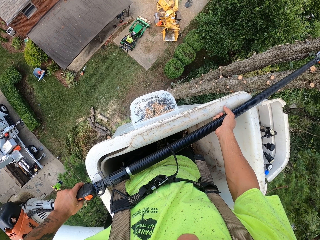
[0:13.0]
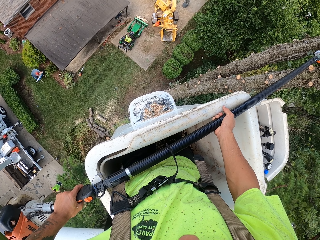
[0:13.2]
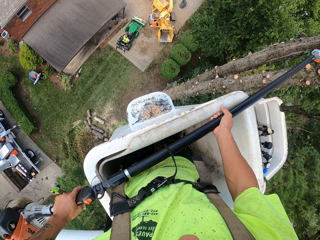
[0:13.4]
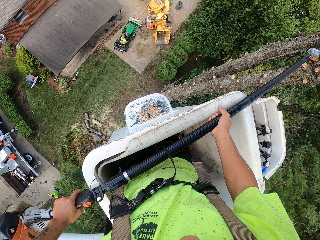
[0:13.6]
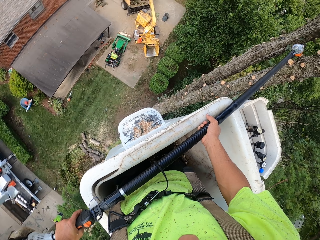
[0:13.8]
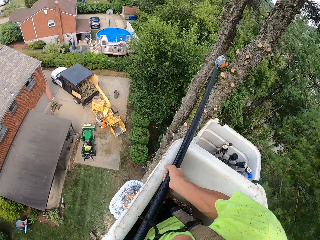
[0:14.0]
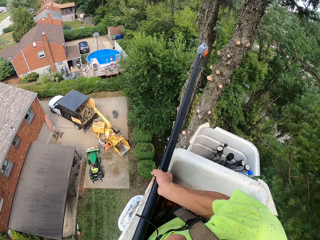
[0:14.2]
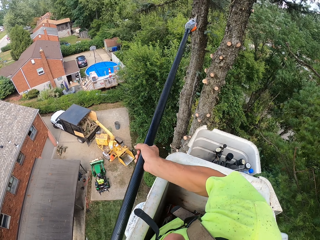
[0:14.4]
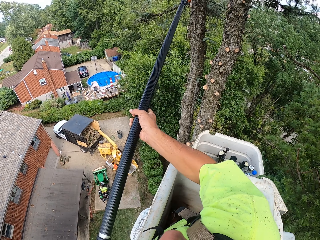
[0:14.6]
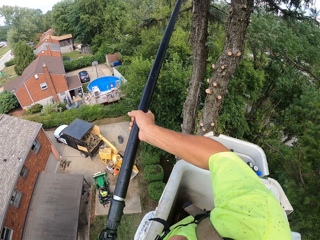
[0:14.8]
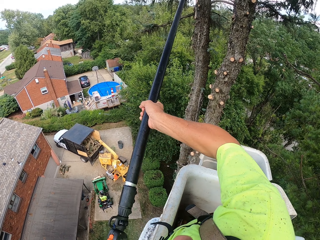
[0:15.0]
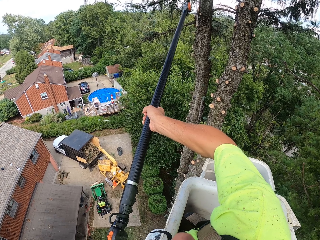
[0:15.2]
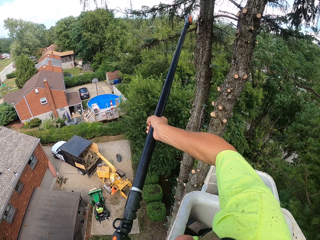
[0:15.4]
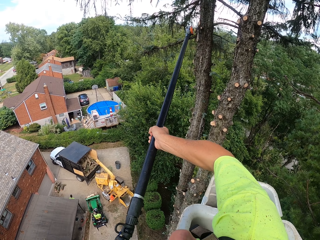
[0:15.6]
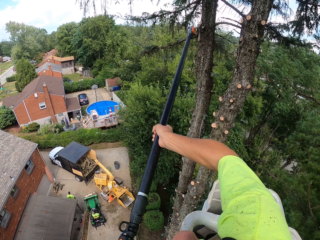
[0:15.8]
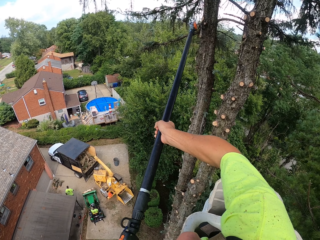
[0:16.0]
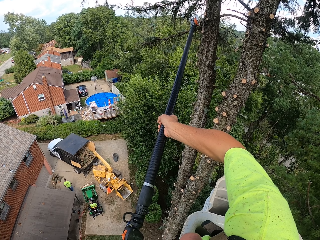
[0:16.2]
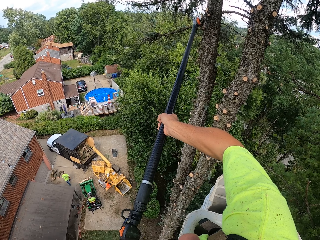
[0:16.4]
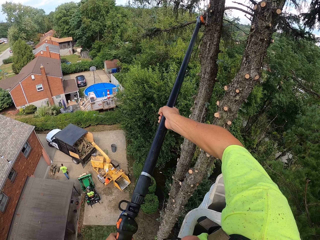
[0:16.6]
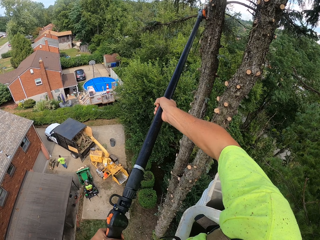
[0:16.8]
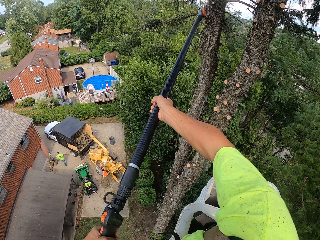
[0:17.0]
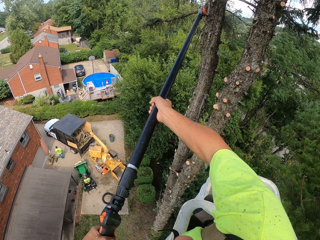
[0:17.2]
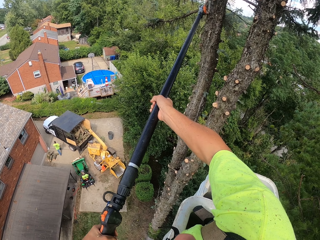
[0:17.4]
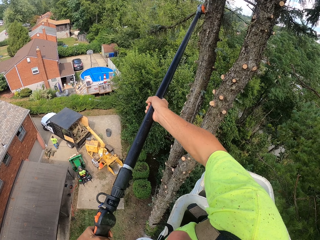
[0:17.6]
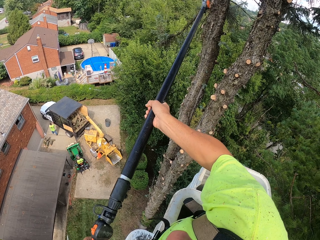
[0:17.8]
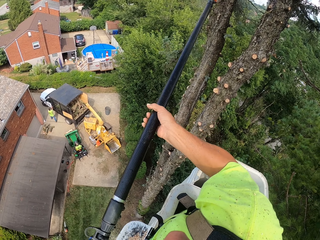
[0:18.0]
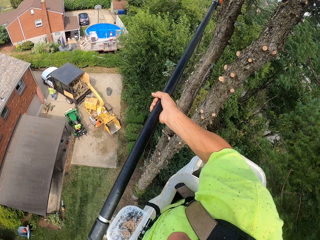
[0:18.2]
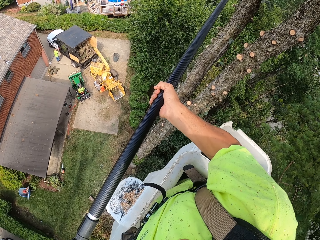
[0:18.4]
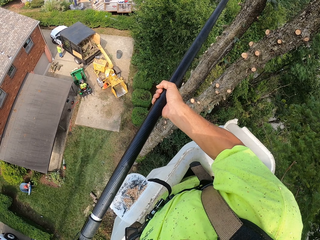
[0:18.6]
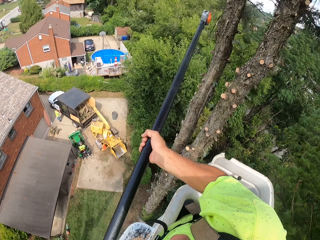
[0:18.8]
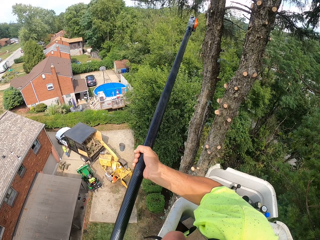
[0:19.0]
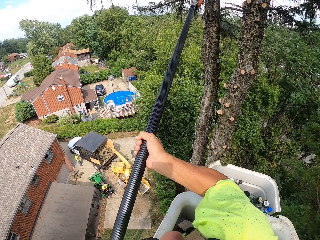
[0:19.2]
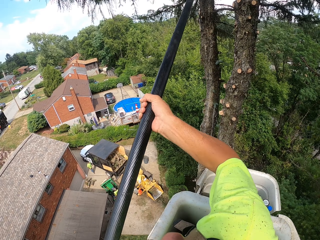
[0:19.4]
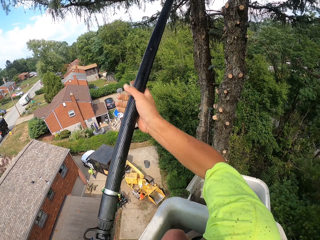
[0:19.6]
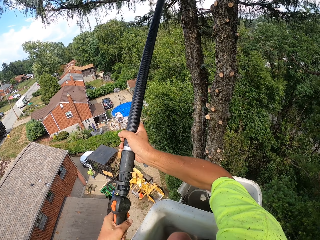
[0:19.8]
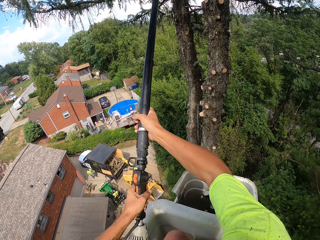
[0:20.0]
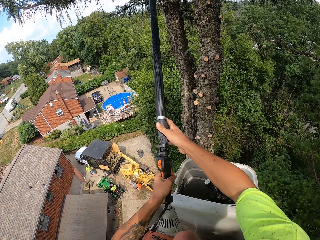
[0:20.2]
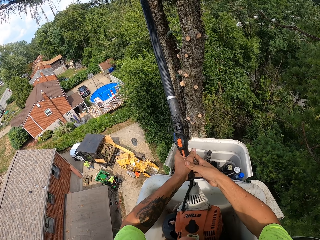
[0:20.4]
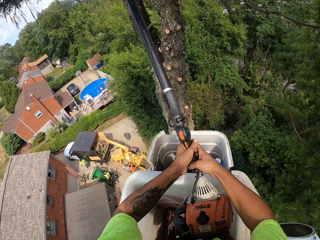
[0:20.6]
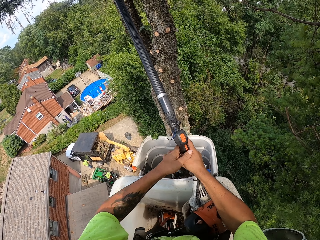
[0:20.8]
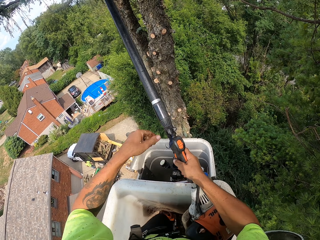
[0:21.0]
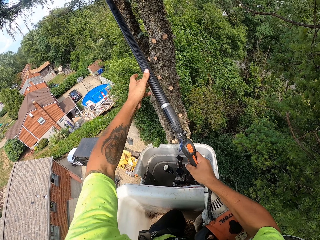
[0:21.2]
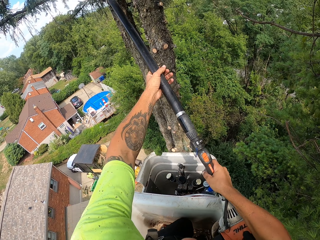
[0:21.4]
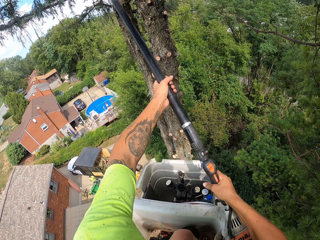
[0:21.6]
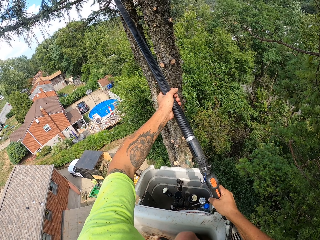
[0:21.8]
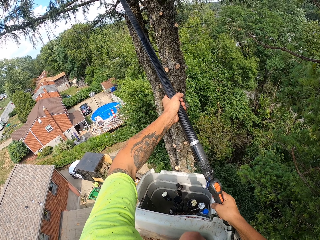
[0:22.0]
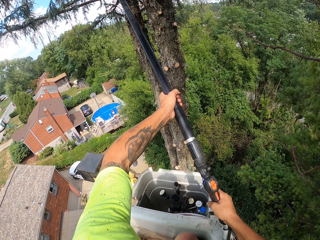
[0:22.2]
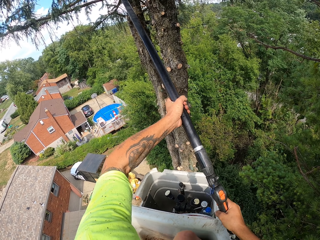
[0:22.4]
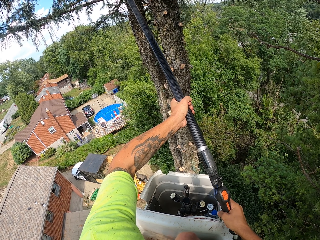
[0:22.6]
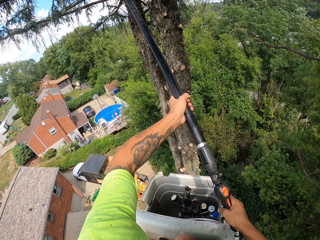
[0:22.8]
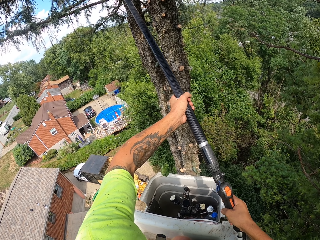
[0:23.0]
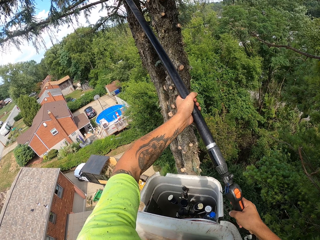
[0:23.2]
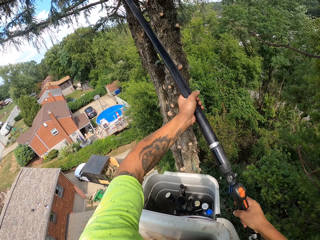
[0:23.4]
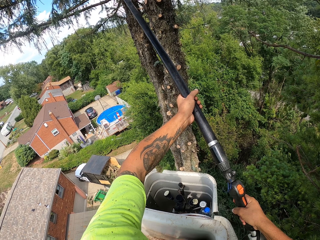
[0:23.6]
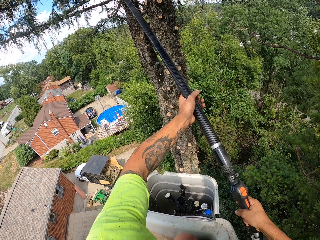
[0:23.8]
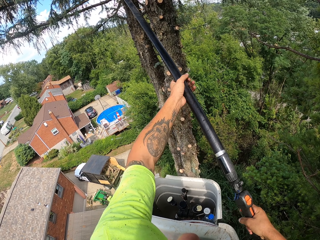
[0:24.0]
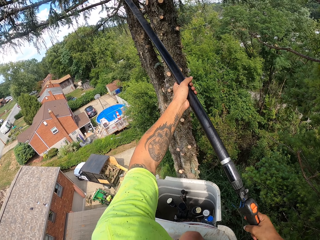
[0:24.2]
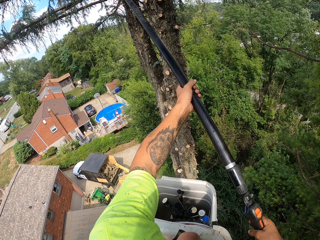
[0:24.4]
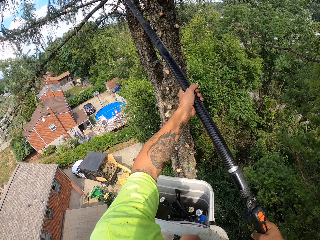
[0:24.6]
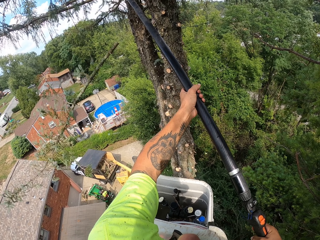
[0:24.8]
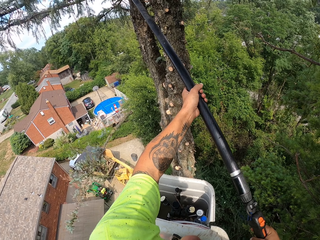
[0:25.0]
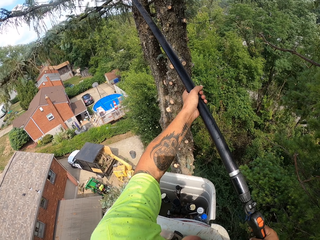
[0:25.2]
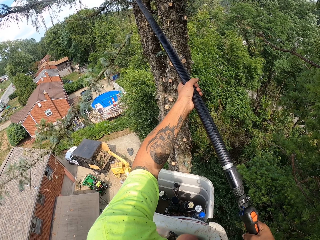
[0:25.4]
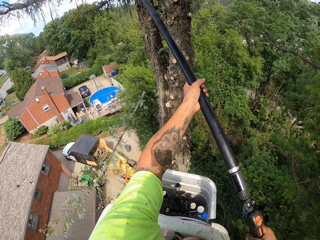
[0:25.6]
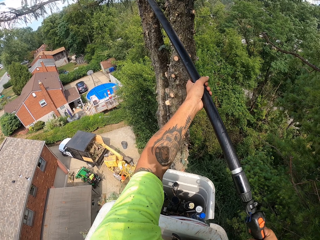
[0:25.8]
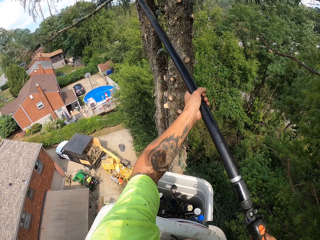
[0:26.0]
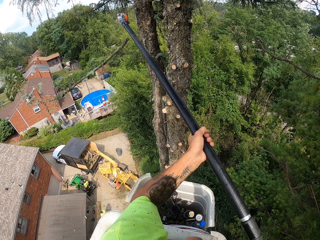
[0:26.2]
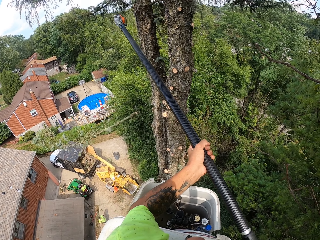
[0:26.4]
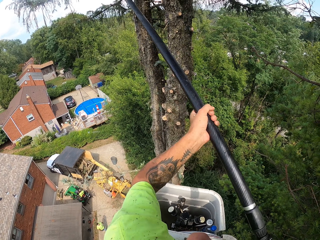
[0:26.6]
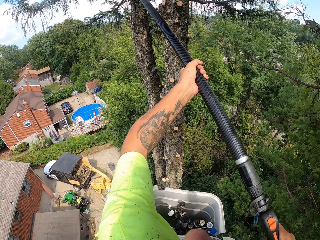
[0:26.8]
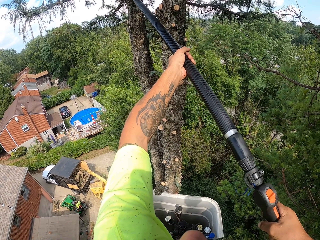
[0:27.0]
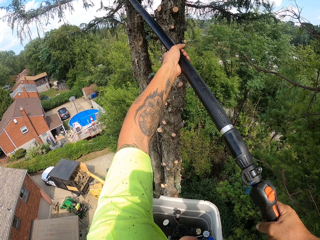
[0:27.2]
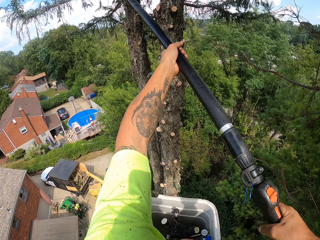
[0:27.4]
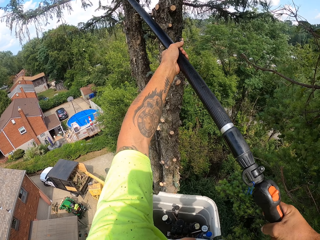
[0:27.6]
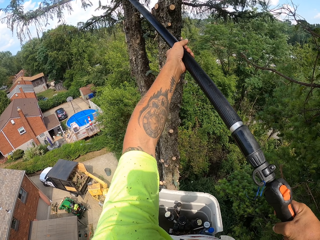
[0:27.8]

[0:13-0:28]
The camera wearer carries the telescopic tree pruner. He cuts the branches of trees with the chainsaw in his hands. He looks around. He cuts the branches.

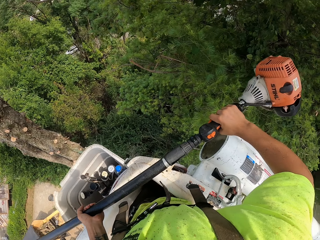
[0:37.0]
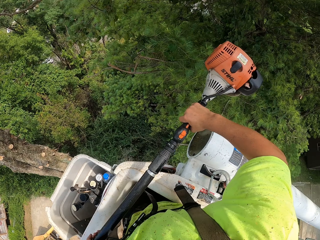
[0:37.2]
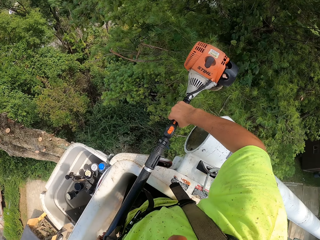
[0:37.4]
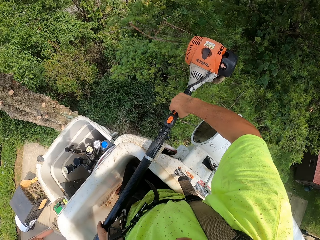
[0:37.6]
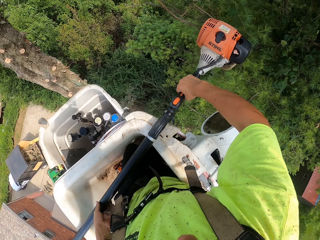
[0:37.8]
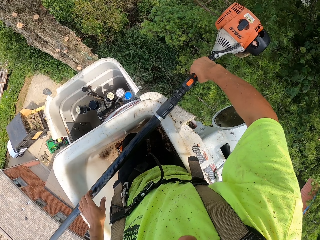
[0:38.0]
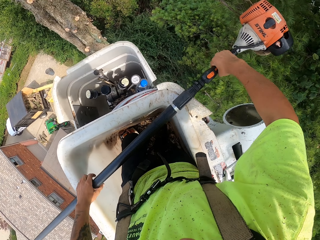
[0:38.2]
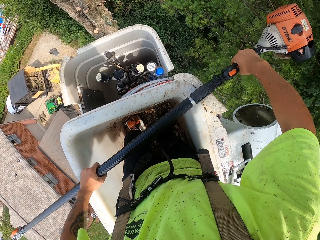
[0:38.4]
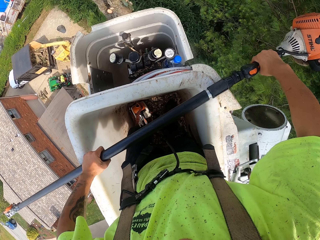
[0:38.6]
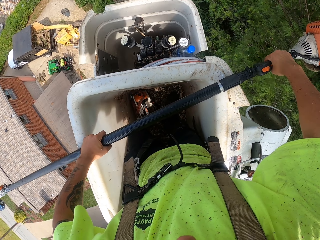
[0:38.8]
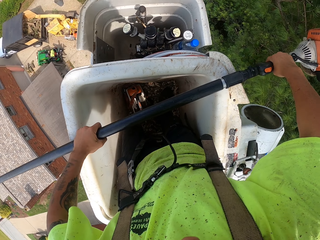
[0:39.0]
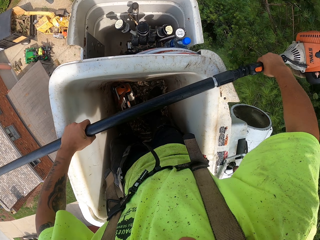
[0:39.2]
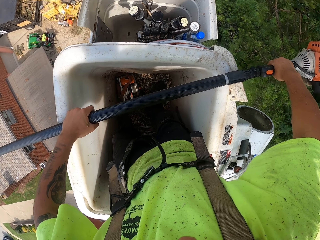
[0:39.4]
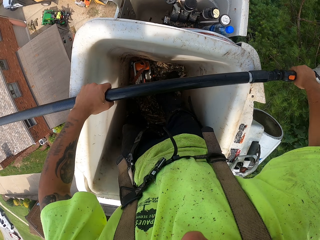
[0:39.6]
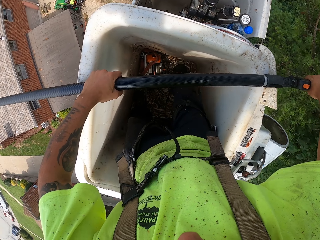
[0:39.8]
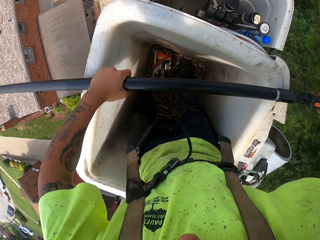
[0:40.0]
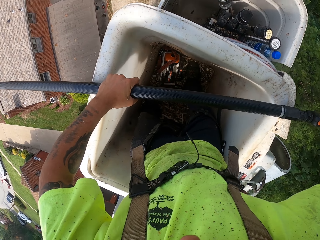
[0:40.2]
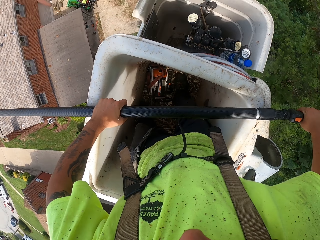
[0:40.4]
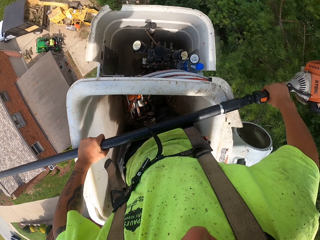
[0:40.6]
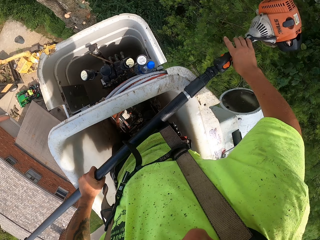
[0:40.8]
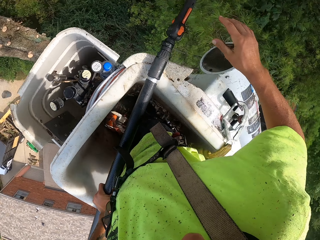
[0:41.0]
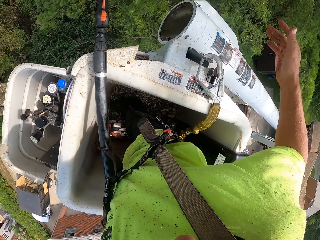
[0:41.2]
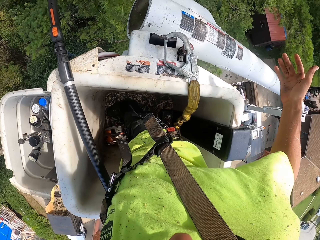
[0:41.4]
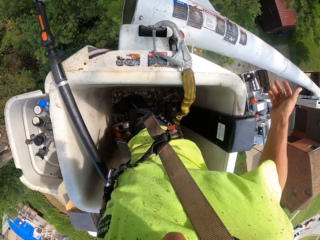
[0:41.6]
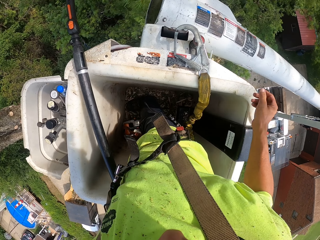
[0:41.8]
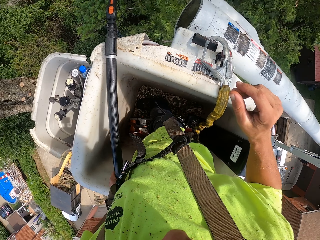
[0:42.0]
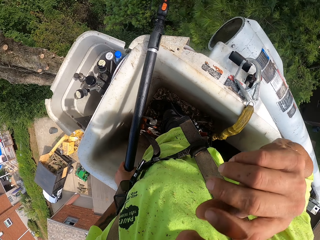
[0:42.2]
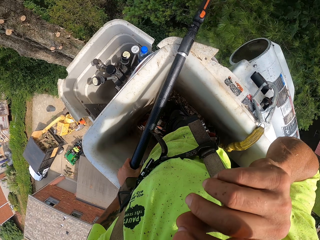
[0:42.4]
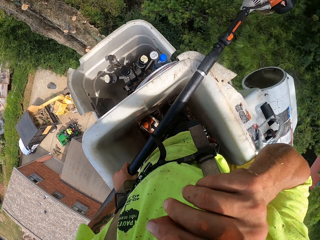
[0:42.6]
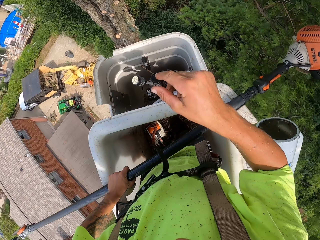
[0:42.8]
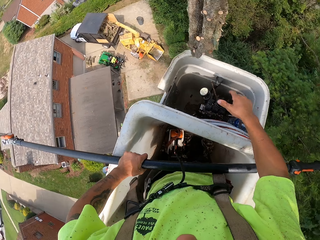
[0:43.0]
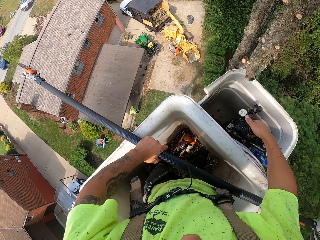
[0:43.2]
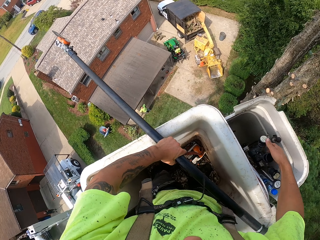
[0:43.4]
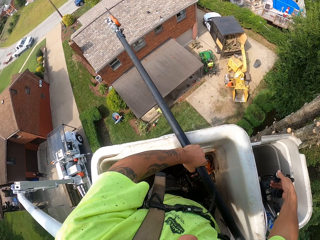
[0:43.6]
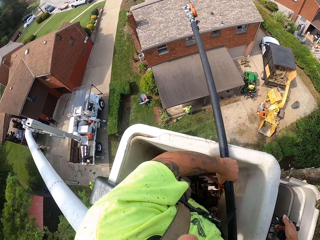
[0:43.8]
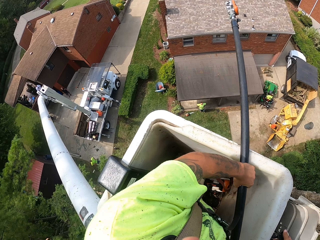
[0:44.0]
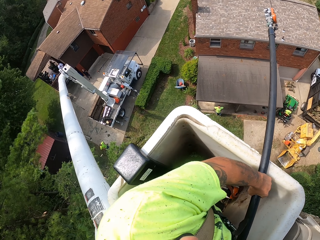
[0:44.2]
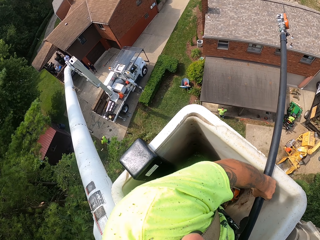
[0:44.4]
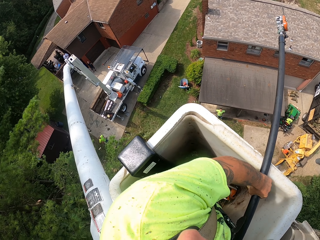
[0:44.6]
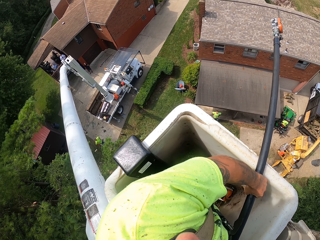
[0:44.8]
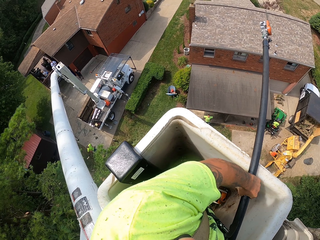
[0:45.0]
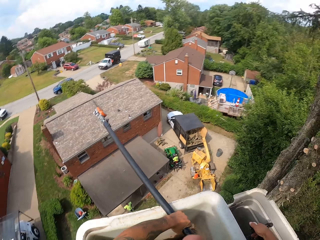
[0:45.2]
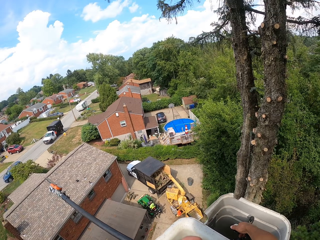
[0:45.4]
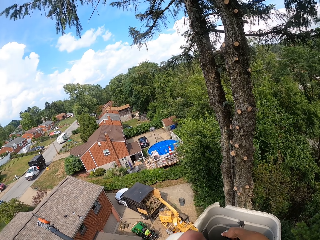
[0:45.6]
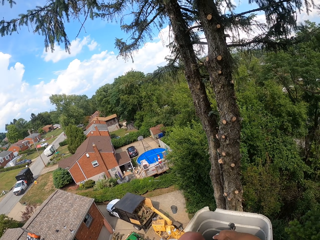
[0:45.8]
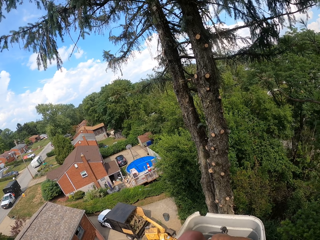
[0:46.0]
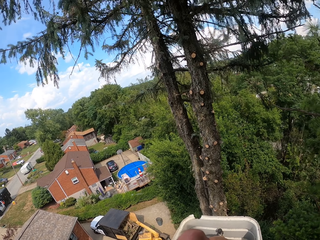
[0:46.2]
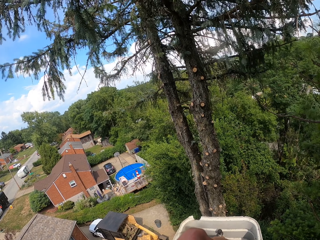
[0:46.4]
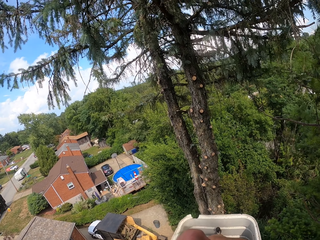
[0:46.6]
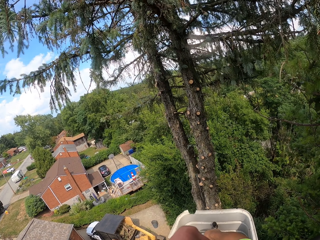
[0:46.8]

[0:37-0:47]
The camera wearer looks around. He puts the chainsaw or telescopic tree pruner on the forklift or pruning tower with his hands. He looks around and holds the telescopic tree pruner. He lifts the hand up. He operates the hydraulic control in the forklift with his right hand. He touches the pruning tower gear. He adjusts the pruning tower and looks around.
